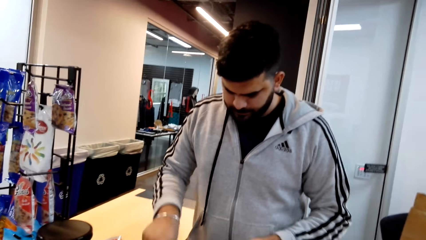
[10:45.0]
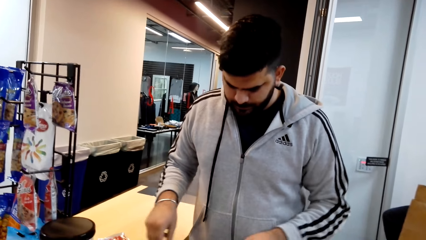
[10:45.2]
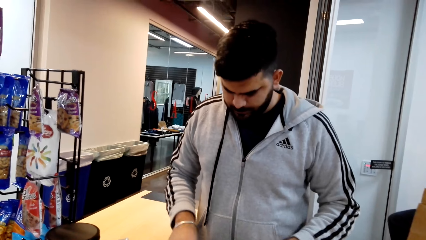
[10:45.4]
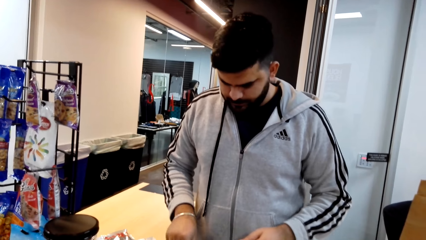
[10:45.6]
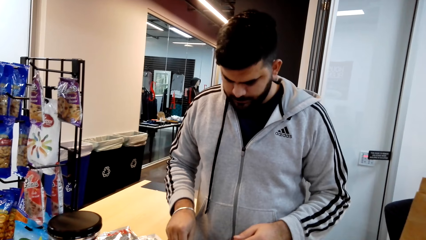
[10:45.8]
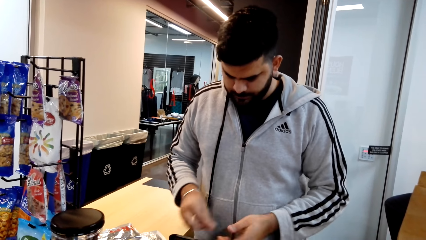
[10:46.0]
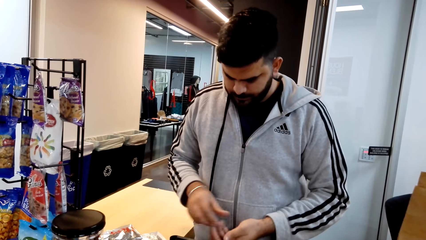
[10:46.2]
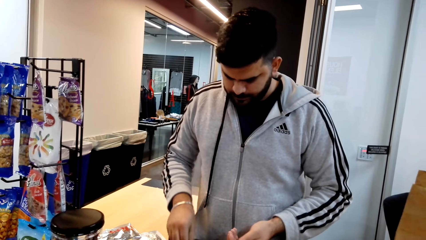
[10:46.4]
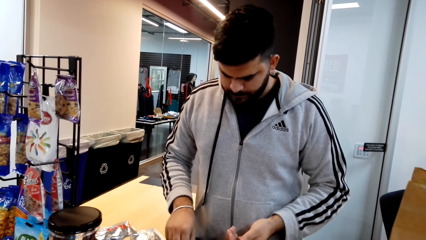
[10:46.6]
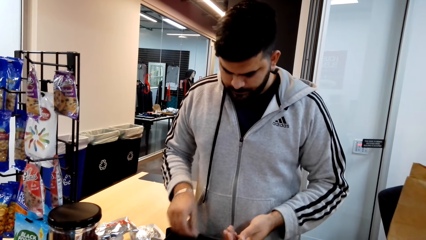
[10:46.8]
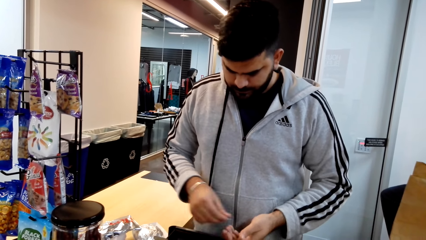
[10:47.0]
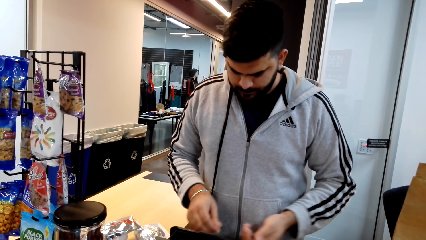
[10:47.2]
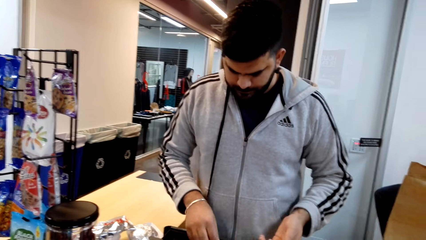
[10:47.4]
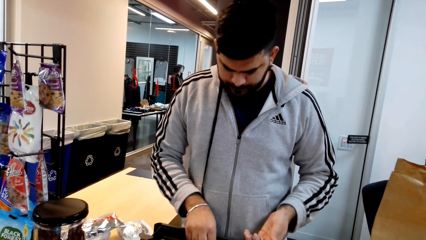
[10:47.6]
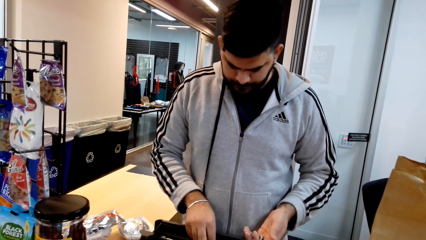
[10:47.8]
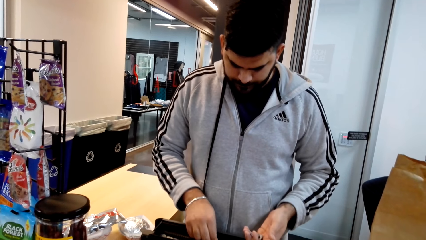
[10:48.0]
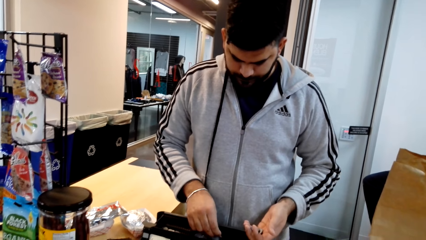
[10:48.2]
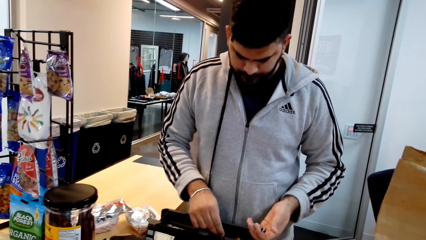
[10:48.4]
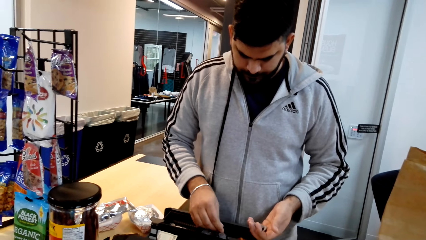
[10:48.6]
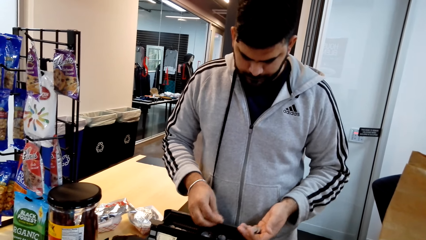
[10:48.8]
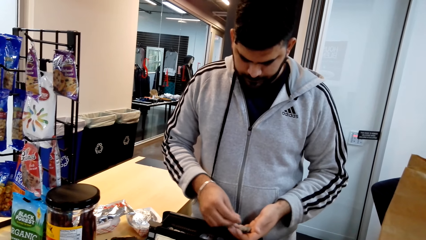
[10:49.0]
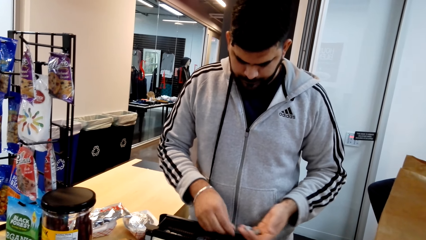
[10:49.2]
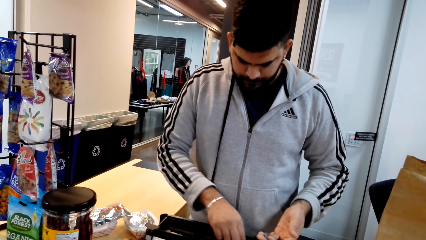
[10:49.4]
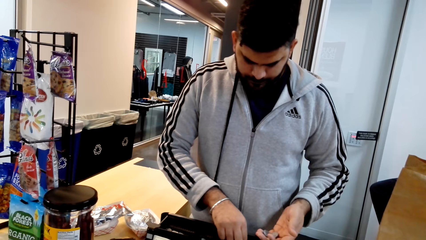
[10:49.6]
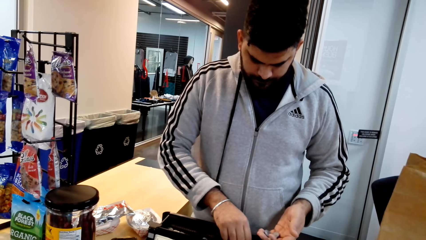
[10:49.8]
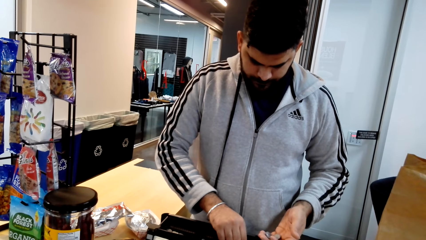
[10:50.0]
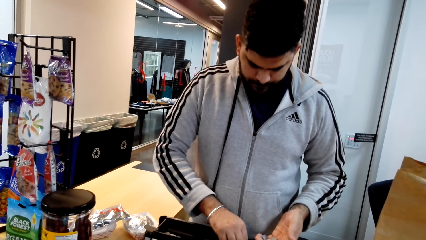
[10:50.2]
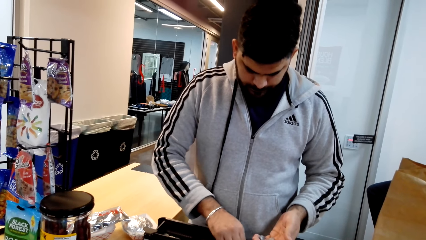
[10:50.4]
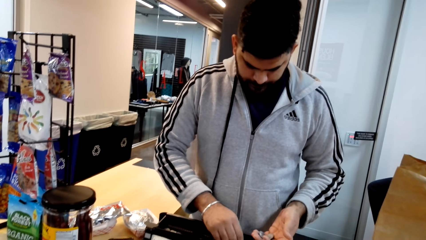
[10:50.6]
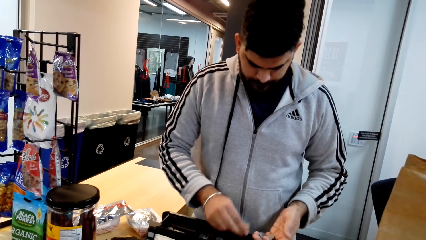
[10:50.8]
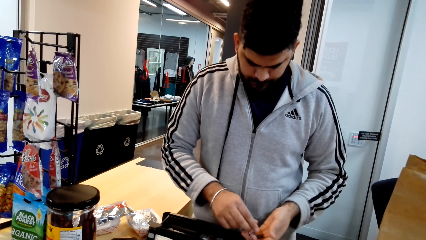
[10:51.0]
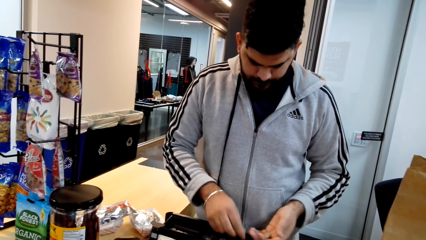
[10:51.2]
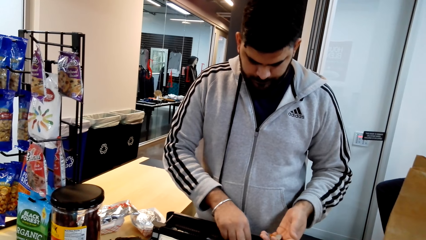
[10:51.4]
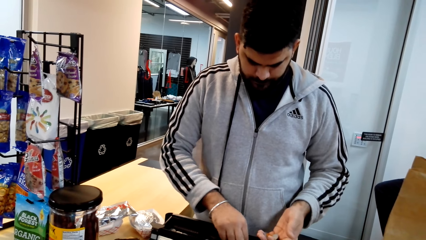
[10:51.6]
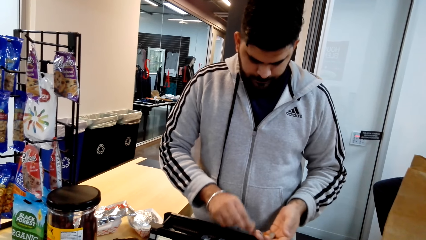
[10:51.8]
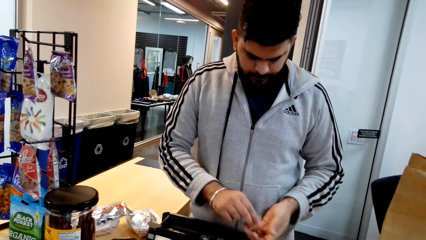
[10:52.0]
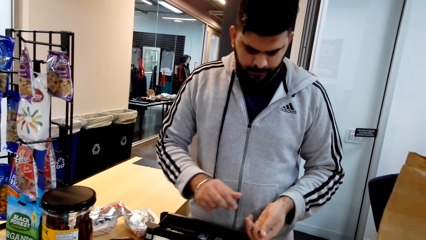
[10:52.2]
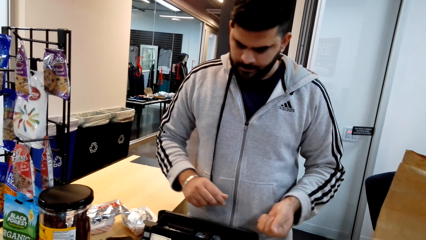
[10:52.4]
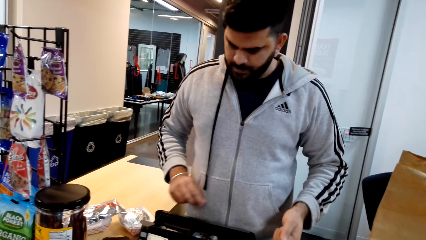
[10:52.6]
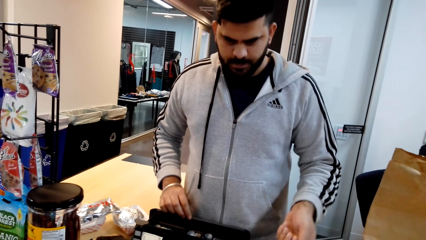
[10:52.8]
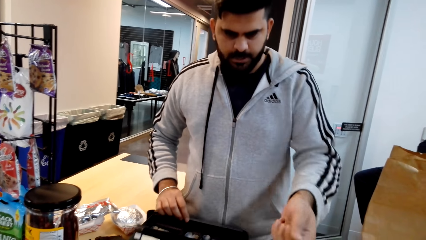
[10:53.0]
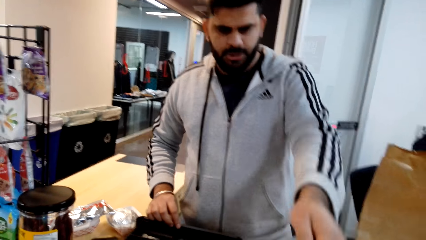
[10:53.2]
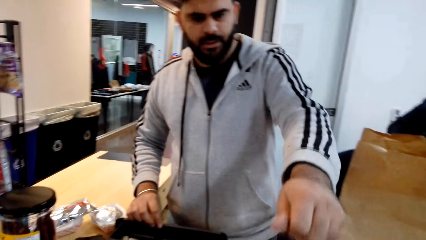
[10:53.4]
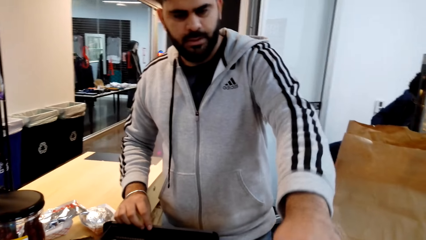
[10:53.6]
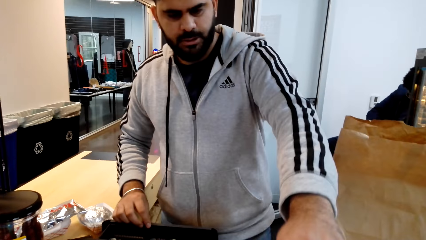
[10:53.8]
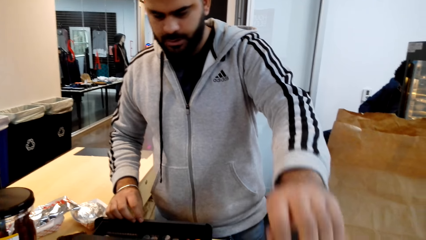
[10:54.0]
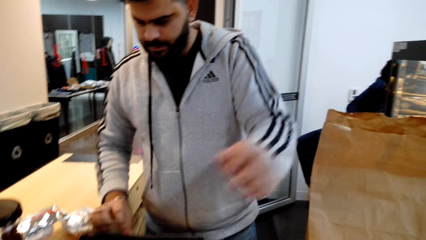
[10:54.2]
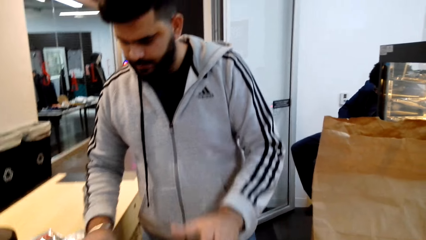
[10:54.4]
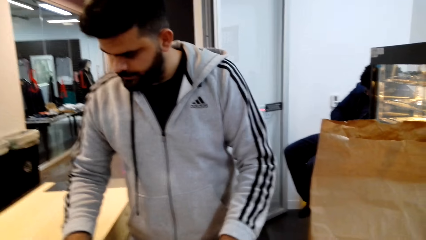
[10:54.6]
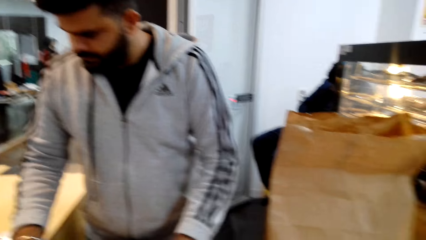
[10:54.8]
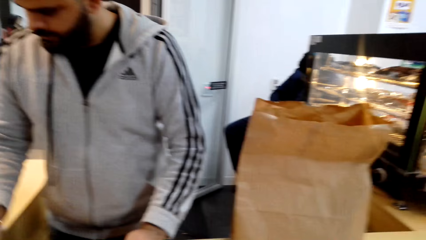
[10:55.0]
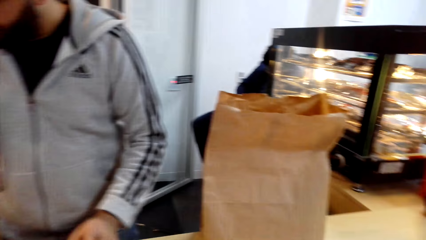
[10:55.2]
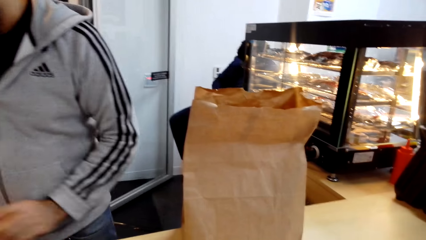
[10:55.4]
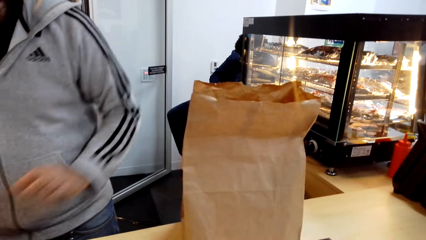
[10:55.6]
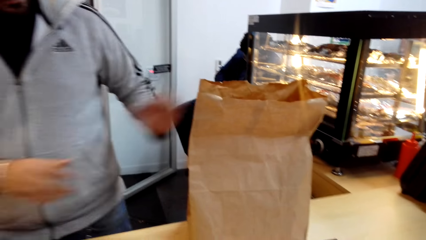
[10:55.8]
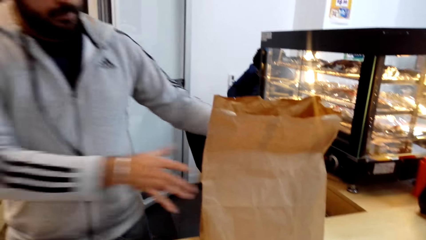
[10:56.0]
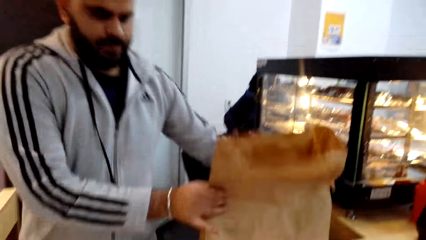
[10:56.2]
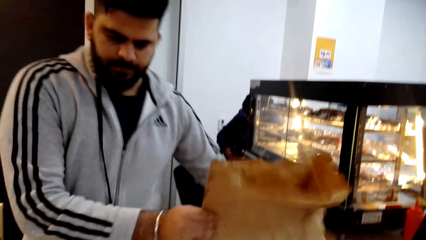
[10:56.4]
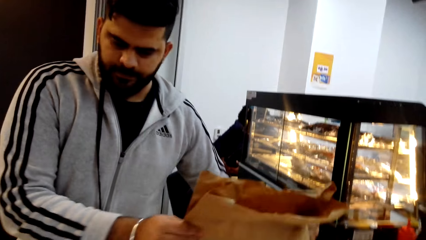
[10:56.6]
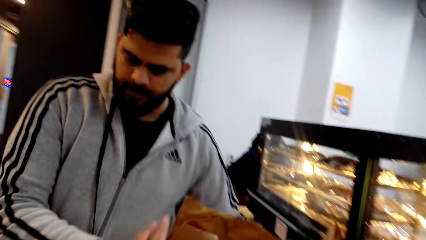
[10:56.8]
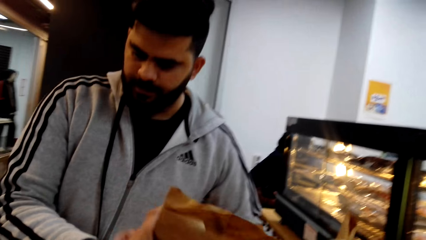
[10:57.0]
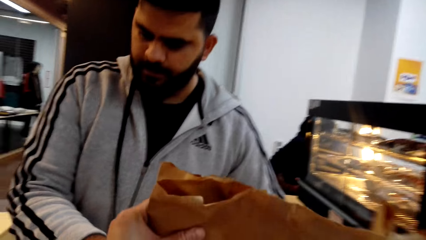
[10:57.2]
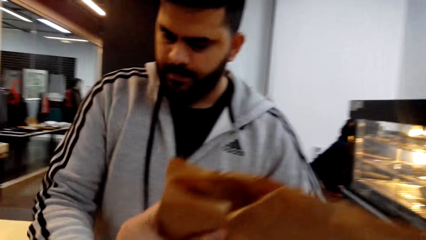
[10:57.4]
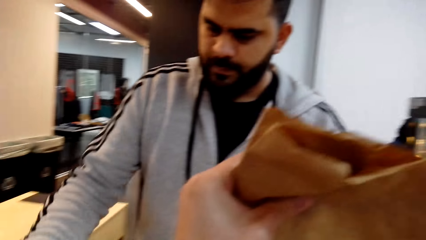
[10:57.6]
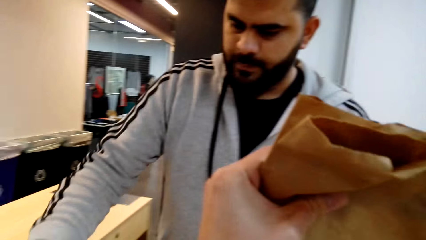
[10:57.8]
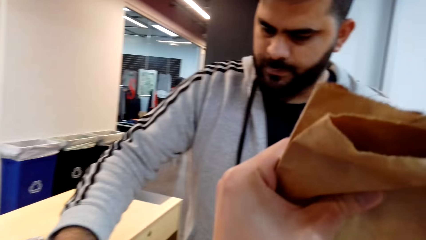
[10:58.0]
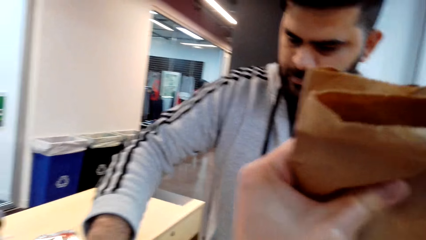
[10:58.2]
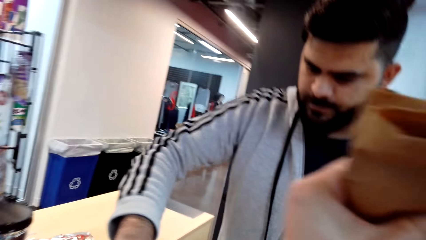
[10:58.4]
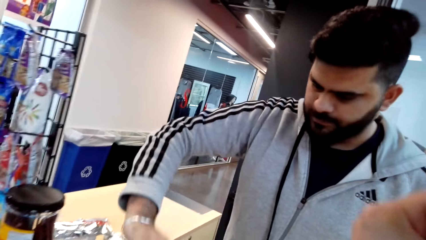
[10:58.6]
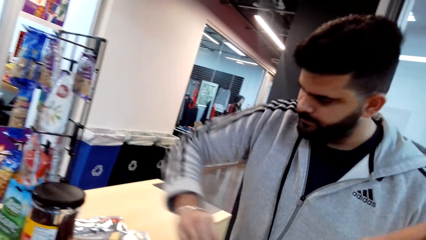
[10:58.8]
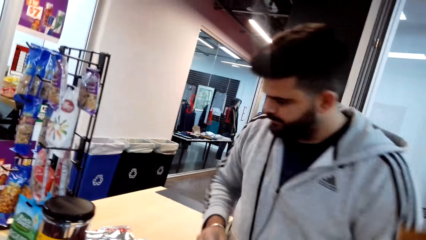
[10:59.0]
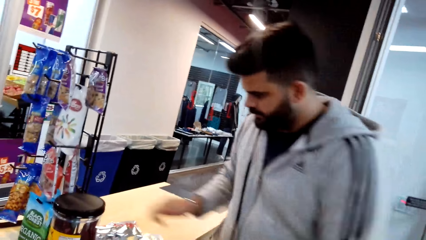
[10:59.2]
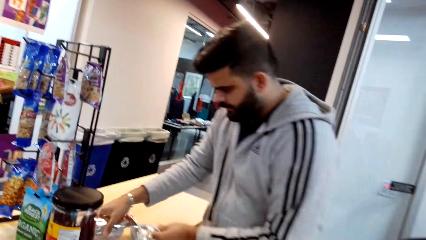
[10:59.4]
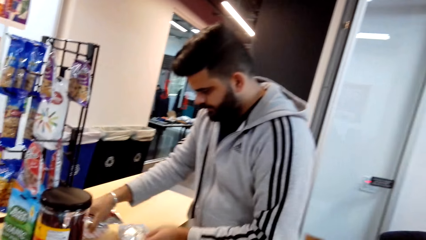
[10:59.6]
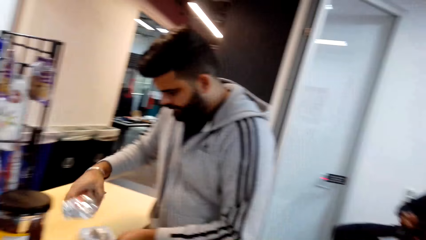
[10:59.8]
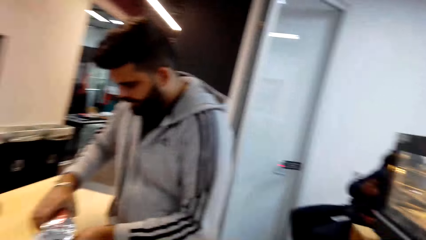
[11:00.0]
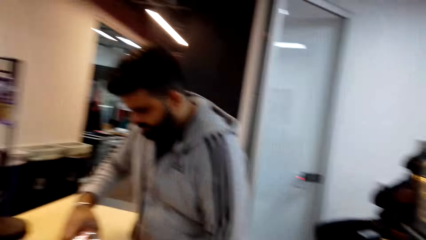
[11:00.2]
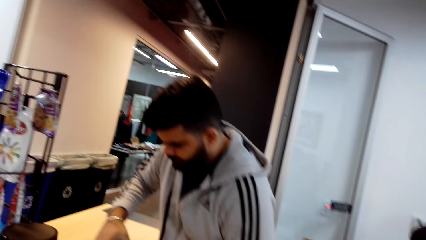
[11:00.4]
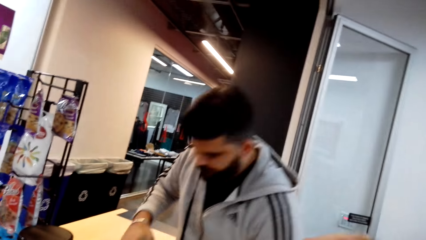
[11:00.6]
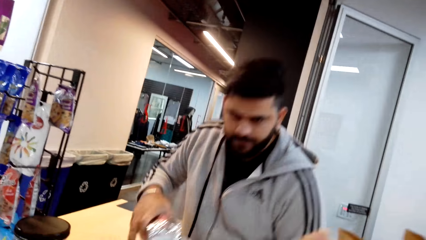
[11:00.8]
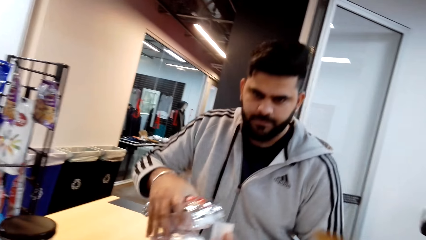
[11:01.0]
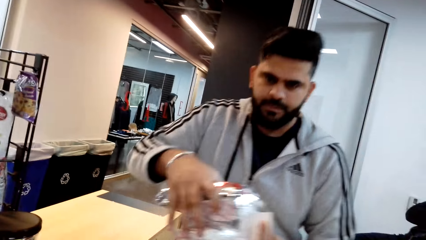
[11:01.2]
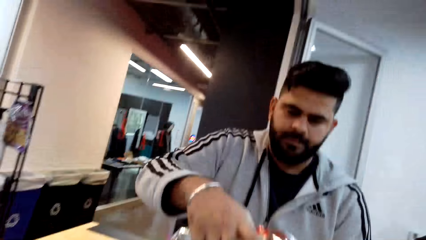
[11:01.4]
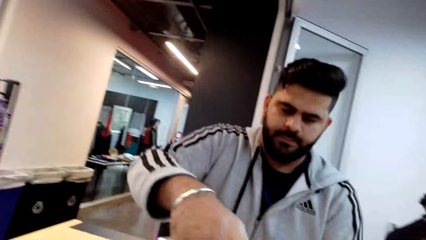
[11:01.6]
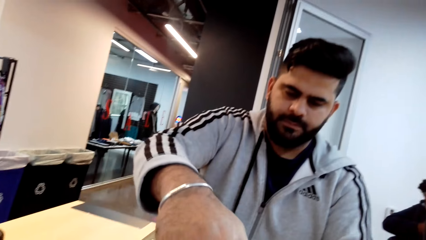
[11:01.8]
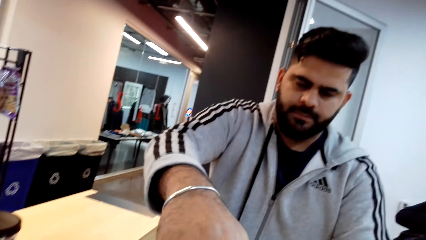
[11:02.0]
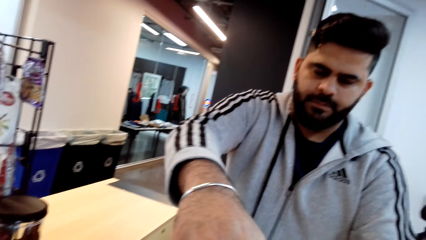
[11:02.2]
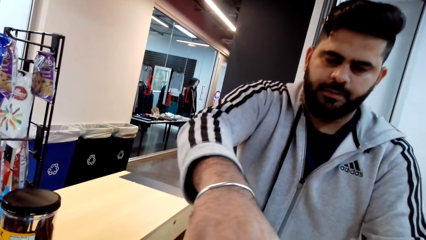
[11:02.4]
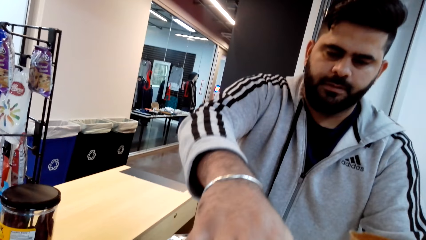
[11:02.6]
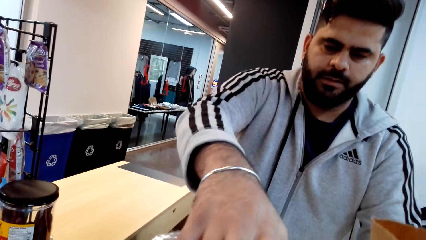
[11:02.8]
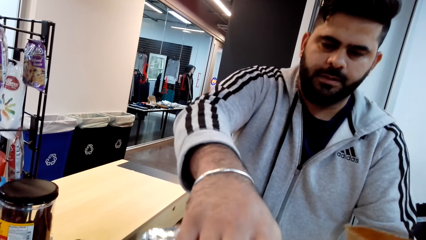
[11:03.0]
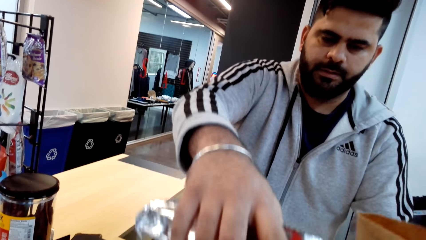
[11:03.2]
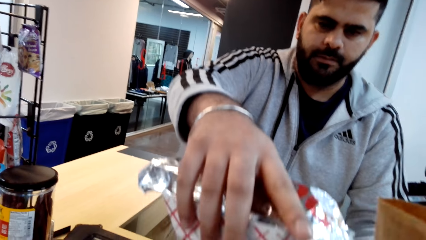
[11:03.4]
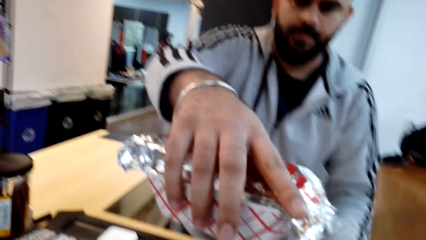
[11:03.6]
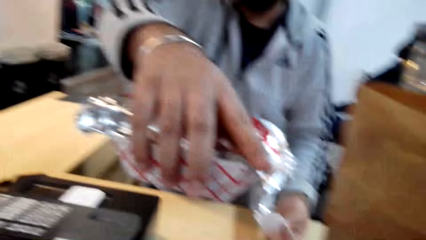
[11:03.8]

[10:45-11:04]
The camera wearer picks money from the cashier machine. The cashier takes out money from the cash register onto his hand. The cashier gives the camera wearer coins. The camera wearer takes the shopping bag on the counter. The cashier takes something from the counter. The camera wearer picks a hot dog. The cashier gives the camera wearer something.
